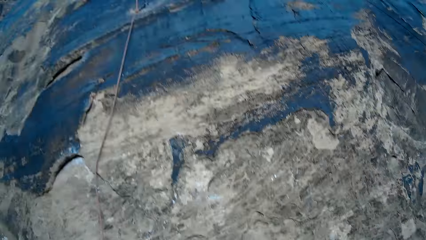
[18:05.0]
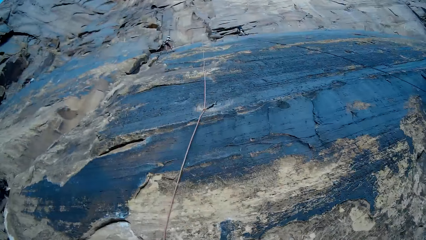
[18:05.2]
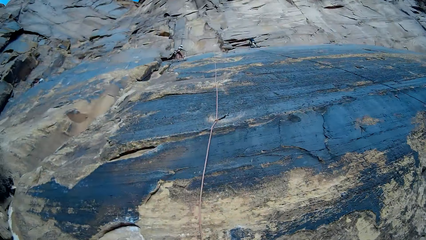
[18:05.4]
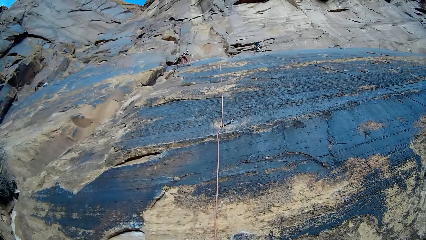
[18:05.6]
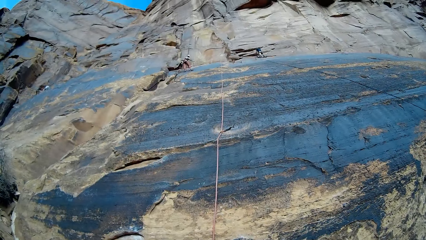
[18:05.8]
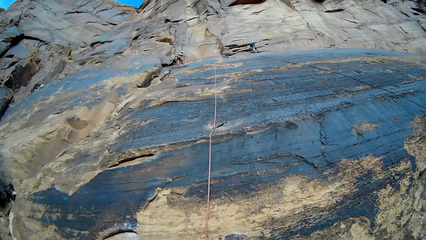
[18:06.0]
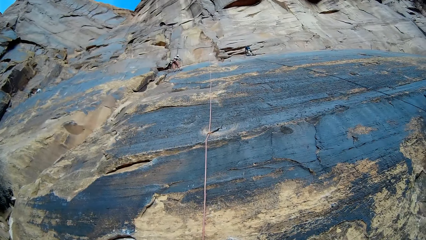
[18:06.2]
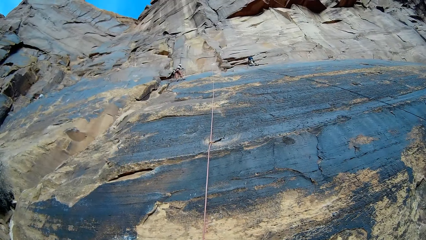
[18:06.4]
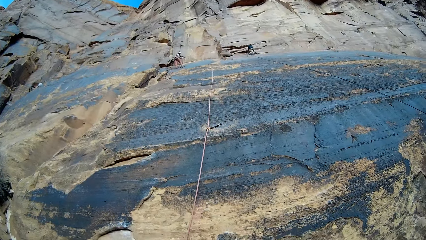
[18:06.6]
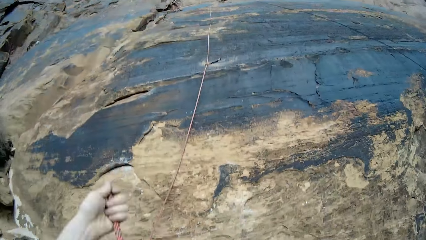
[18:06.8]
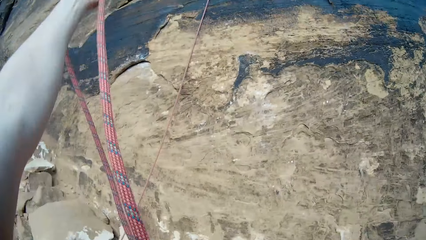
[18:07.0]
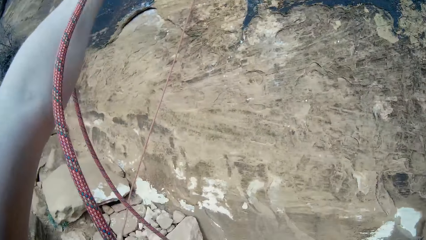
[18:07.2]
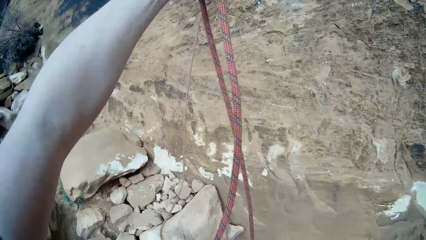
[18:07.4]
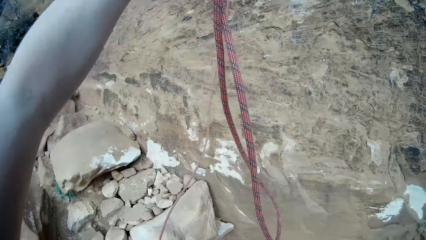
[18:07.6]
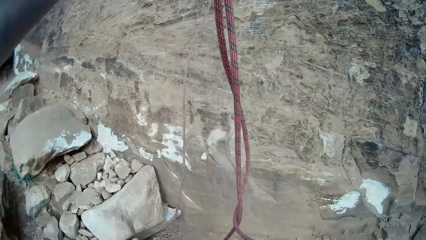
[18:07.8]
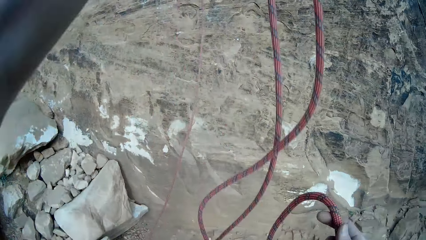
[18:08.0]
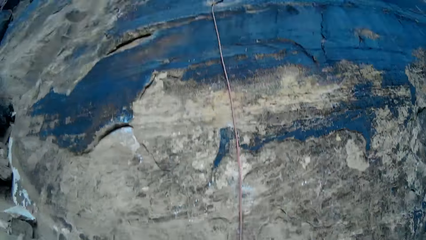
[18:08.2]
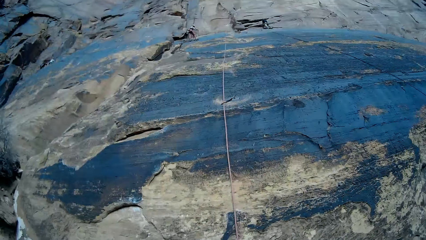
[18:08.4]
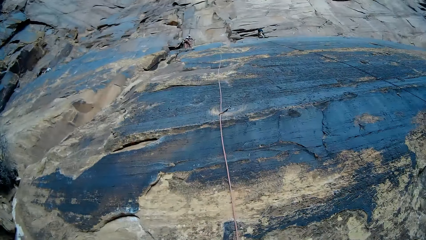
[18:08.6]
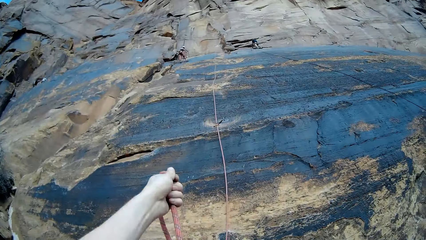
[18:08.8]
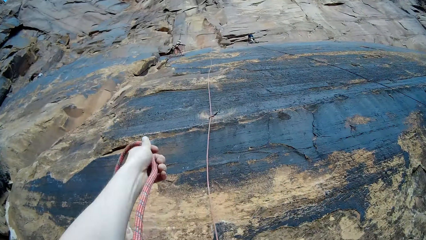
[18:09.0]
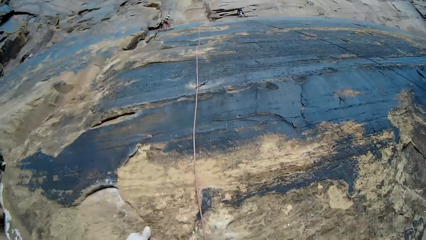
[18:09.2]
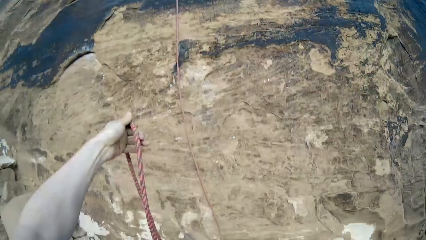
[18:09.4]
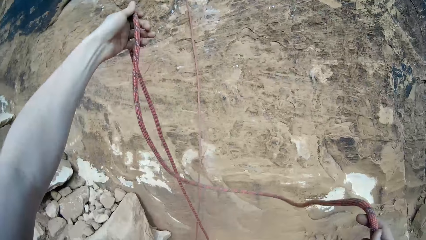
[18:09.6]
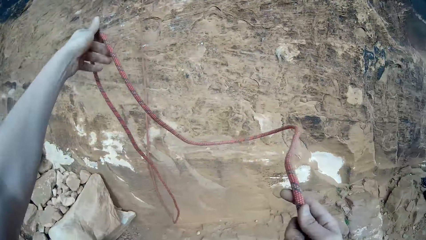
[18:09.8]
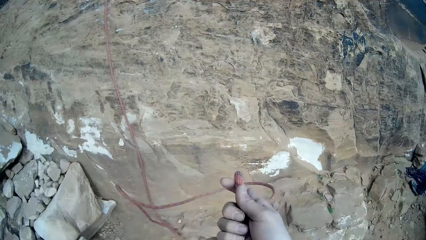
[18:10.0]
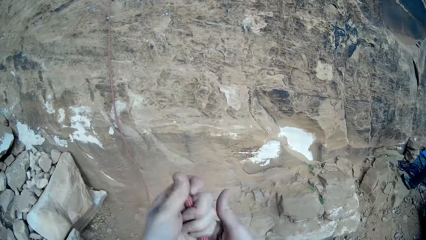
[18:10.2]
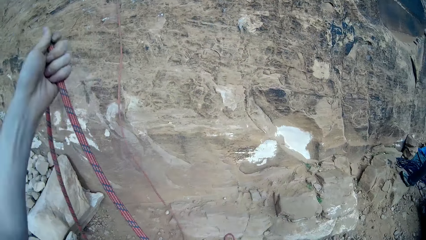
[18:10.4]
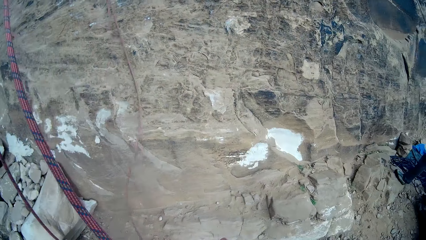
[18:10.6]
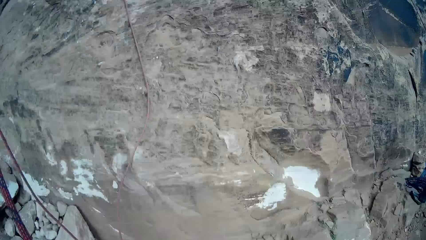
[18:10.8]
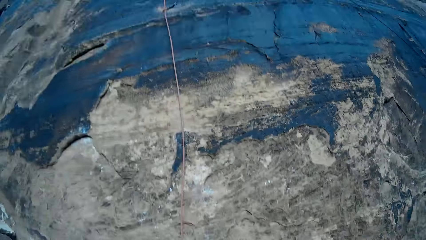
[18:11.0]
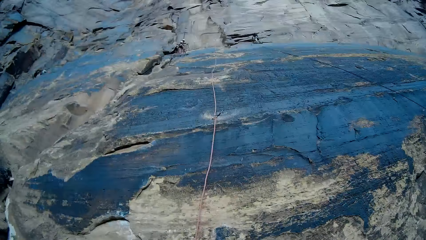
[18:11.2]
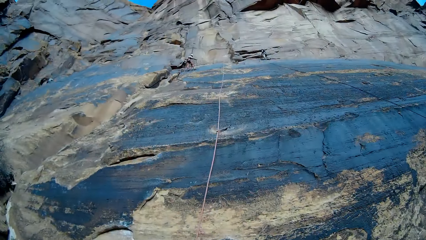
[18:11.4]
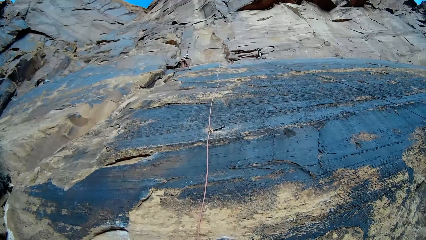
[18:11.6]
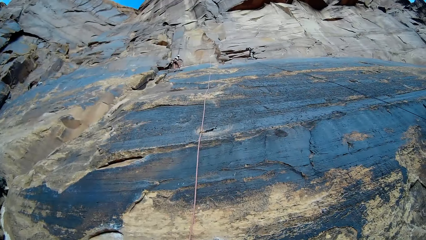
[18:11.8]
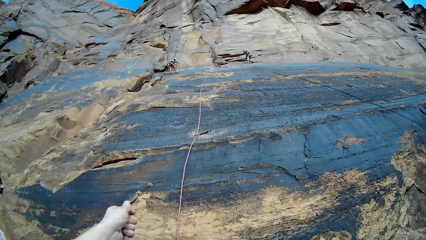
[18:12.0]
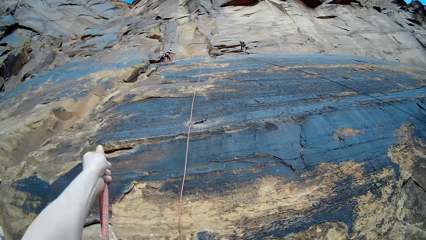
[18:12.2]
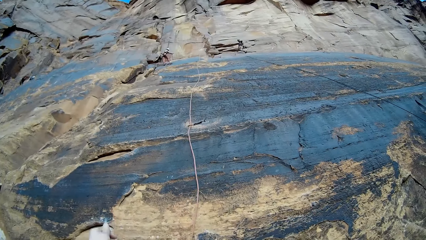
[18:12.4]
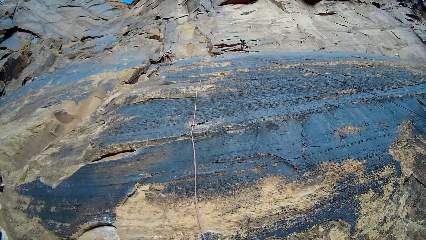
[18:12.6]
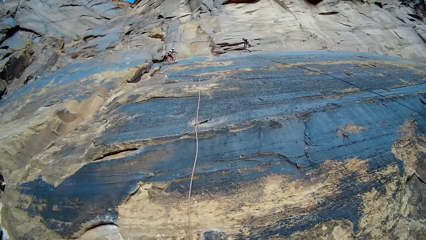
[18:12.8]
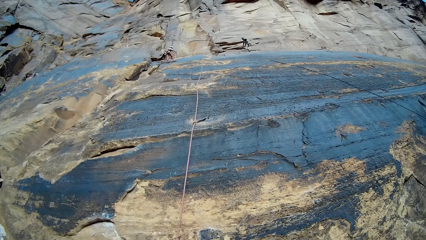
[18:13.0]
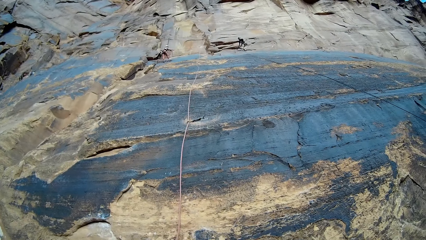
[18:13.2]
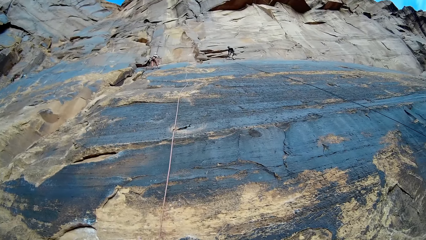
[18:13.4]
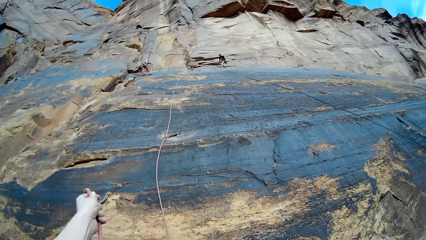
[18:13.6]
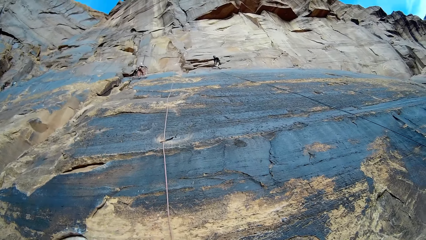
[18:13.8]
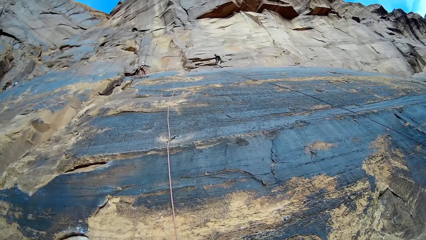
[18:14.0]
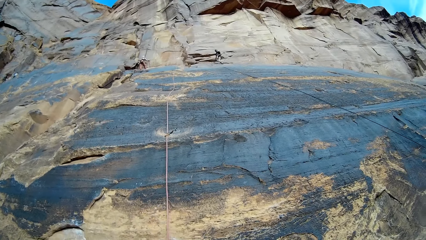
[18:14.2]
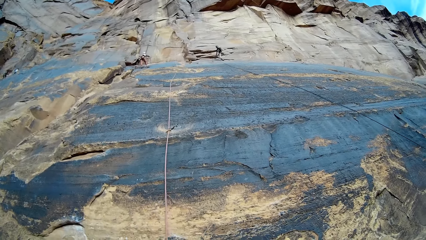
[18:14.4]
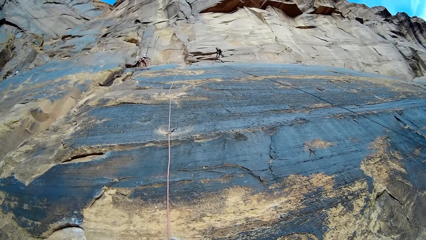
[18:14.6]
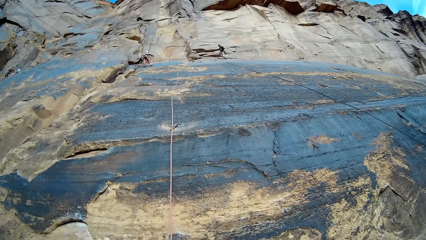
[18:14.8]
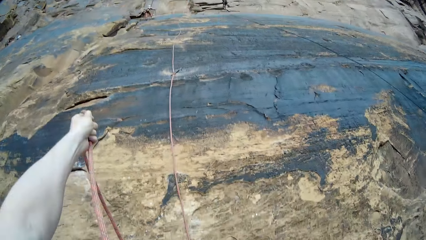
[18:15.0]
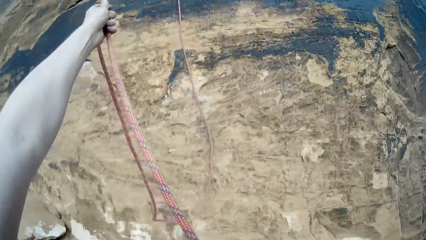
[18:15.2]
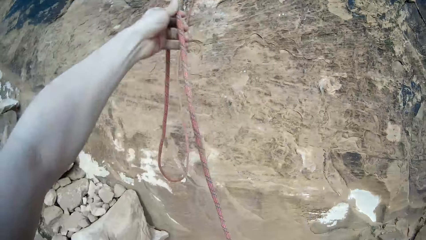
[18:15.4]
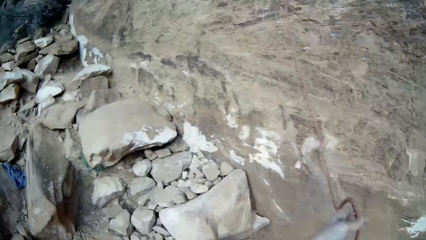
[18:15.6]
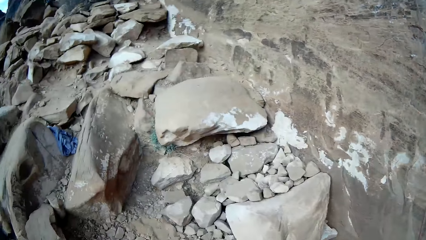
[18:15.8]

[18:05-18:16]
The camera wearer looks up. He adjusts the rope in his hand. He lifts up the rope. He looks up. He pulls down the rope. He holds the rope. He looks up. He pulls down the rope.

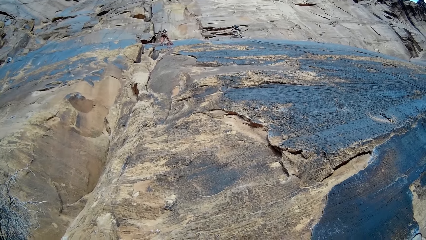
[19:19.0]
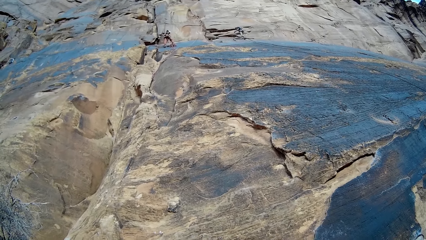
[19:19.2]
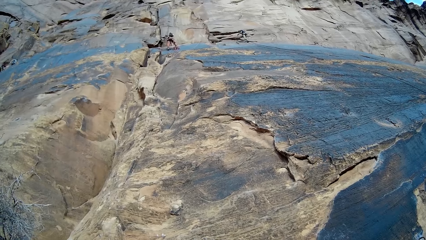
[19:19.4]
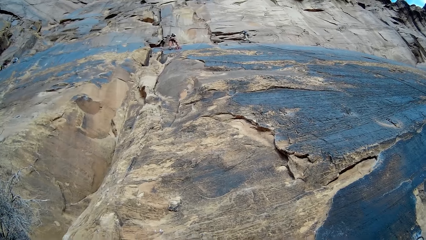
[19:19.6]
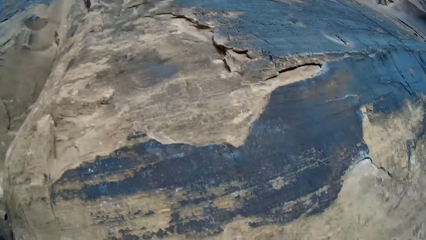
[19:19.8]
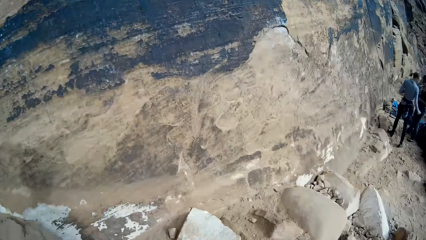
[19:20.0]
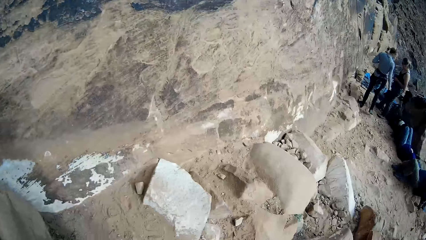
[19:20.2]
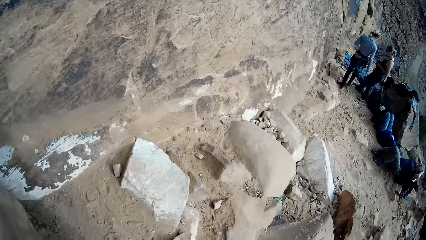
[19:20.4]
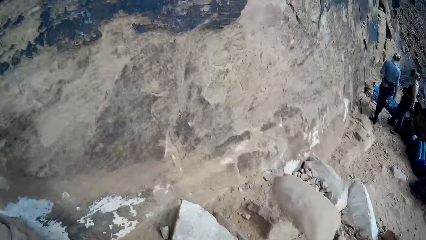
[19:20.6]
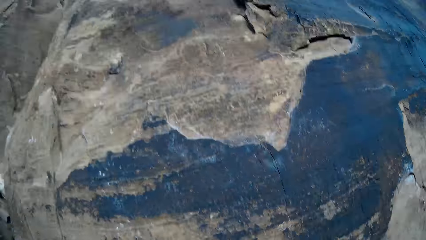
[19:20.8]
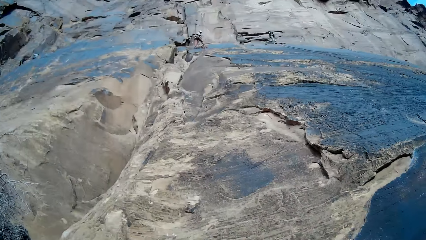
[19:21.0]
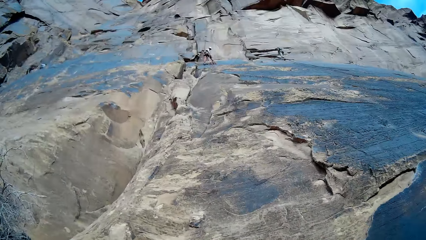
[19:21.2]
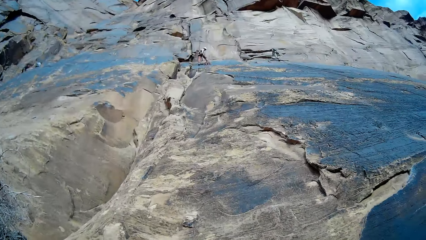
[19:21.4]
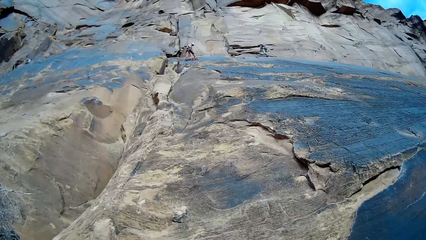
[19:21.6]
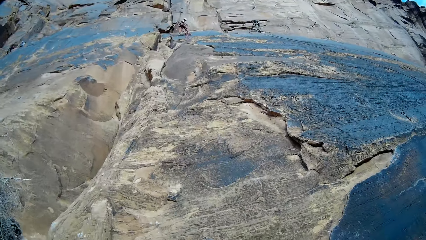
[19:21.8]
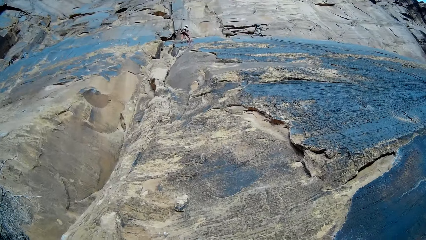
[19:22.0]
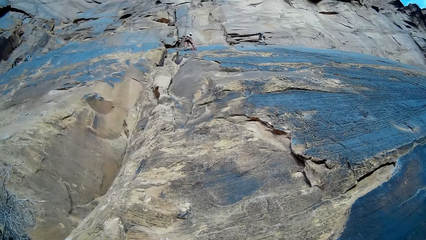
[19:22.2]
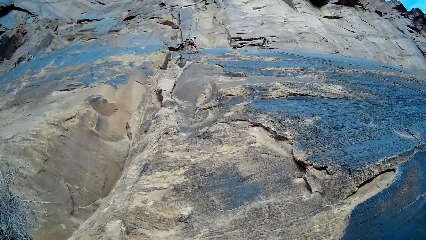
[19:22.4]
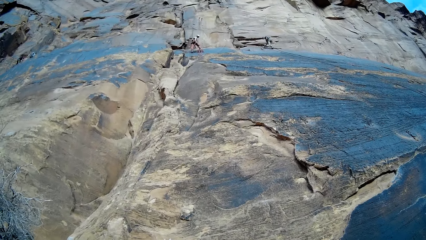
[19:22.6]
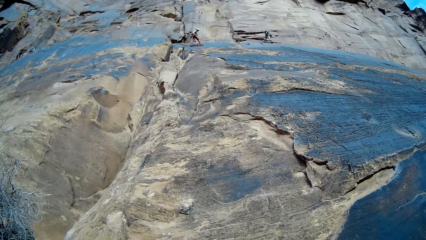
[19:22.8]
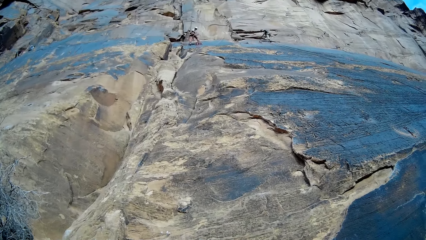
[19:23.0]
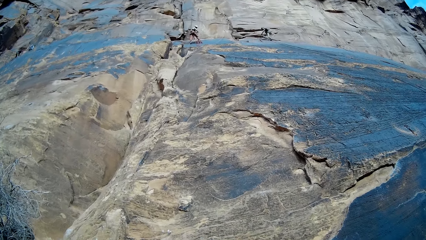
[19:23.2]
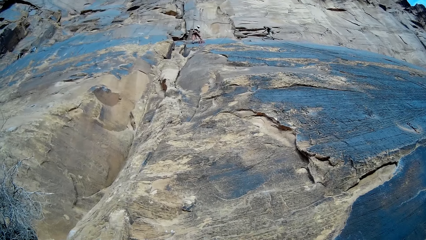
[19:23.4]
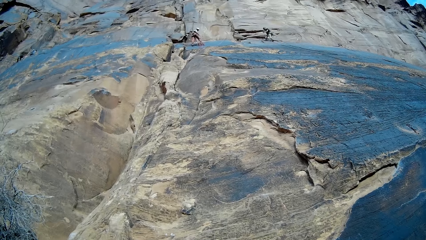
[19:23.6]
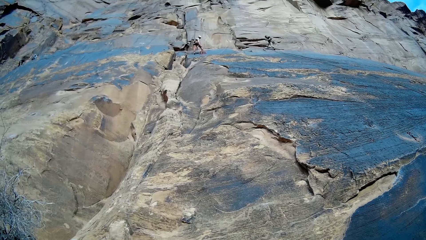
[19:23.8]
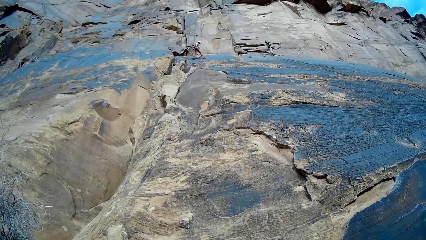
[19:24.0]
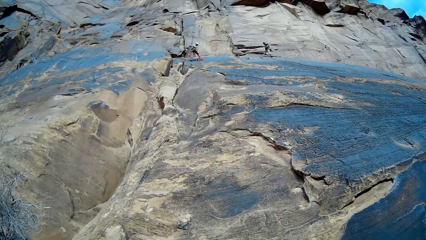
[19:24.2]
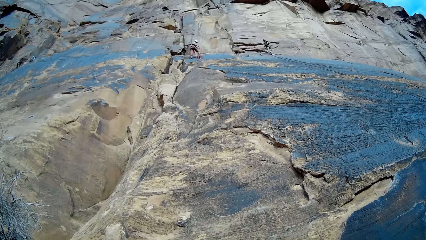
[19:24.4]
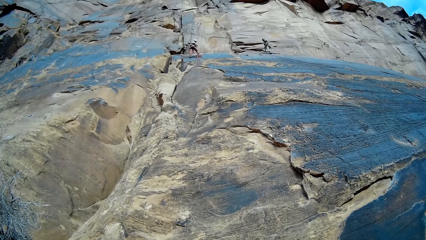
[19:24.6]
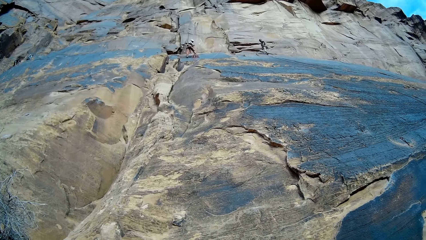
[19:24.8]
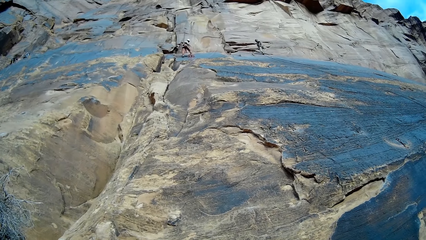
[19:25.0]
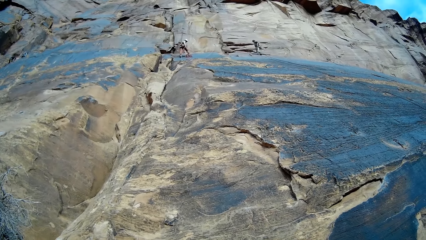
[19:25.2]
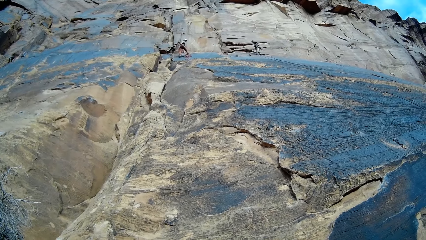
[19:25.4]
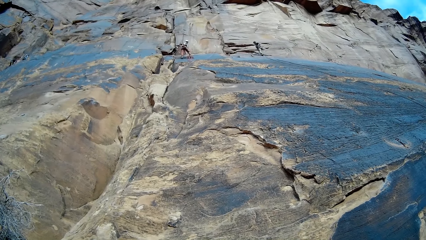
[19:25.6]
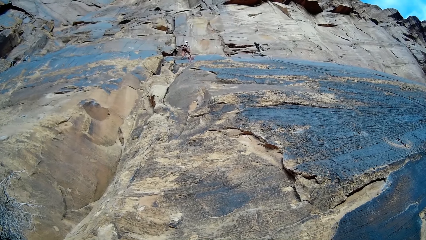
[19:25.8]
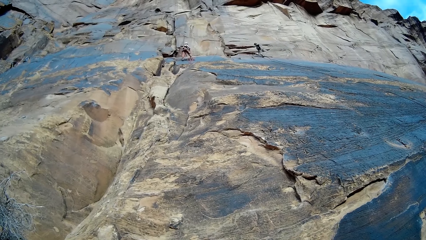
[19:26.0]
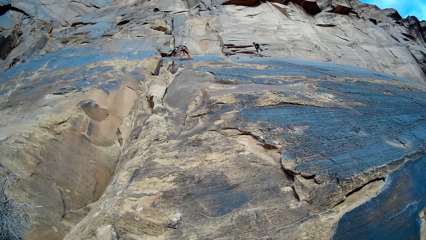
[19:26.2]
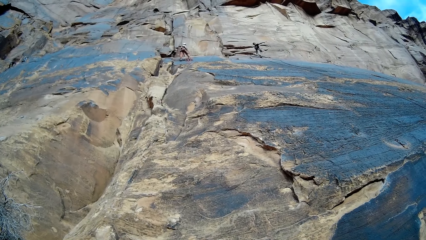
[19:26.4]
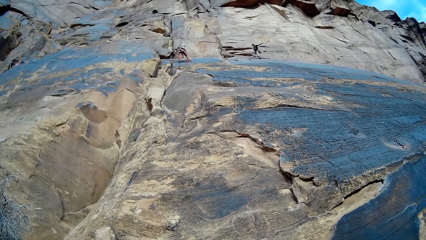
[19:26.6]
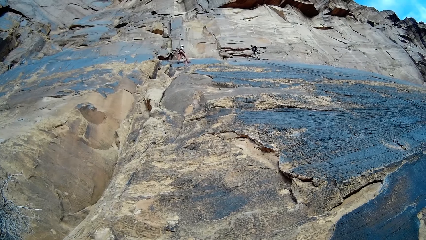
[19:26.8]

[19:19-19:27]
The camera wearer looks around. A person aligns a climbing rope. Another person aligns a climbing rope. A woman on the mountains throws a rope down.
